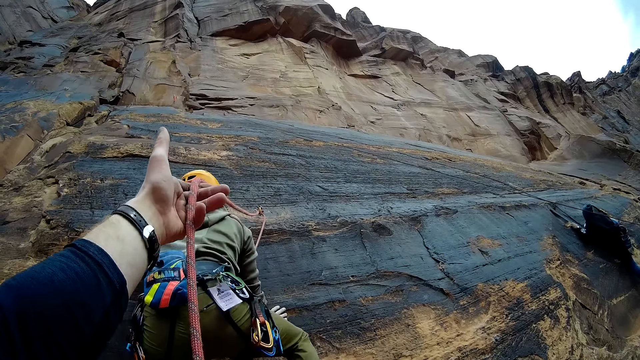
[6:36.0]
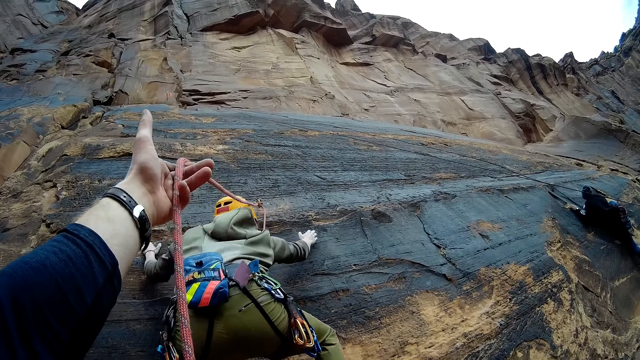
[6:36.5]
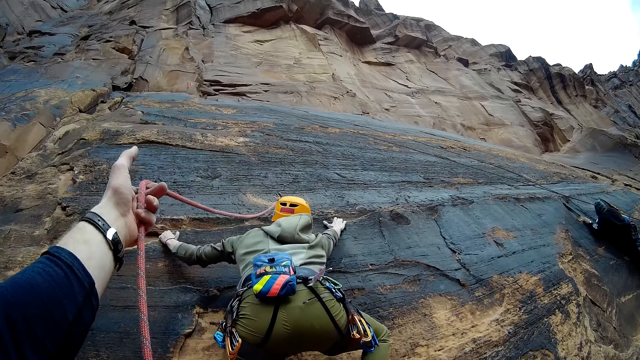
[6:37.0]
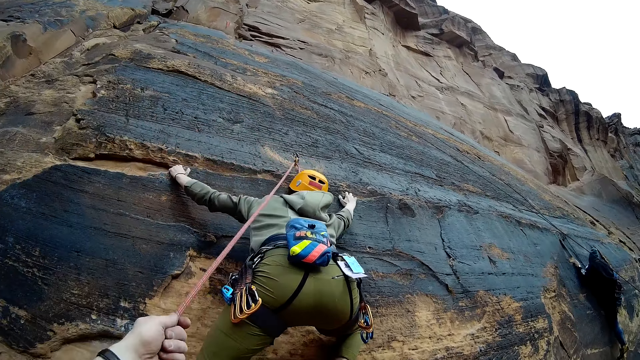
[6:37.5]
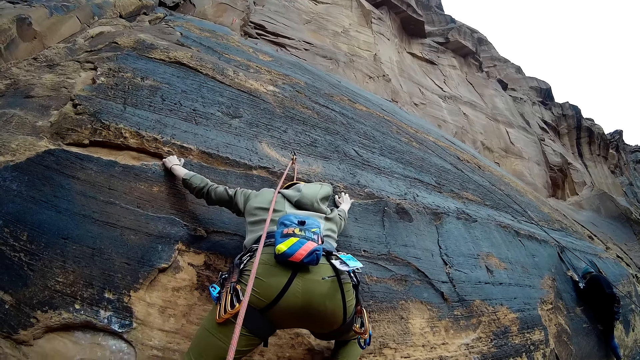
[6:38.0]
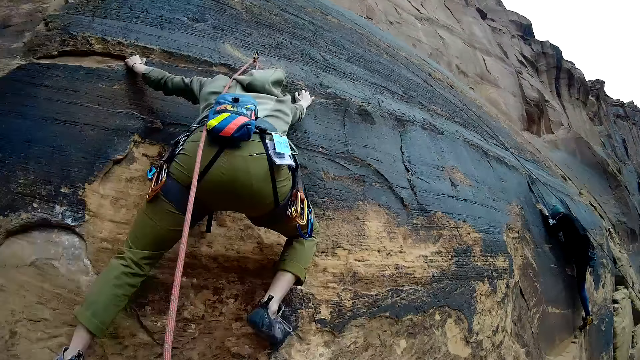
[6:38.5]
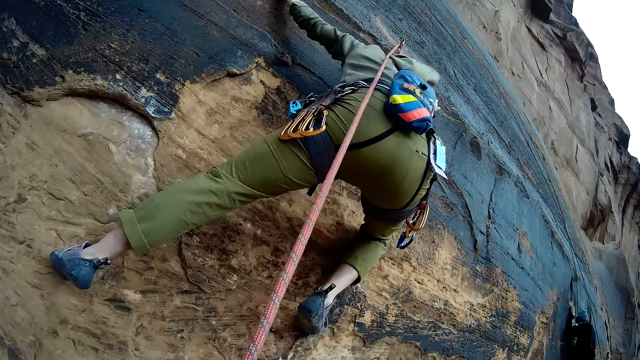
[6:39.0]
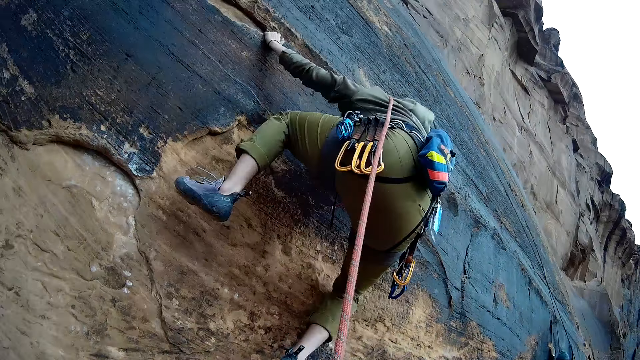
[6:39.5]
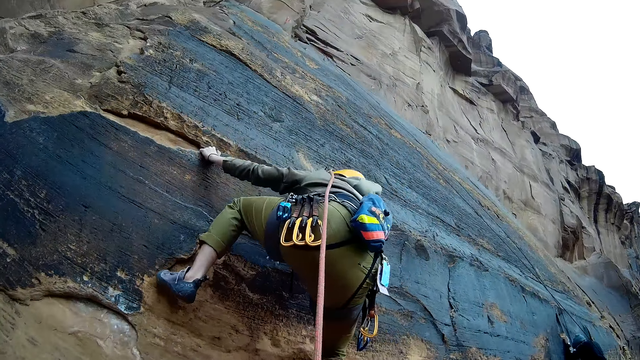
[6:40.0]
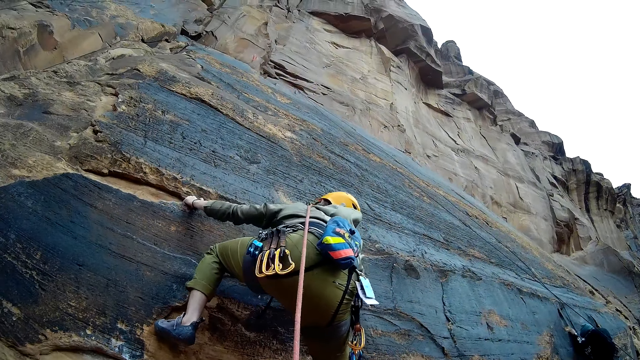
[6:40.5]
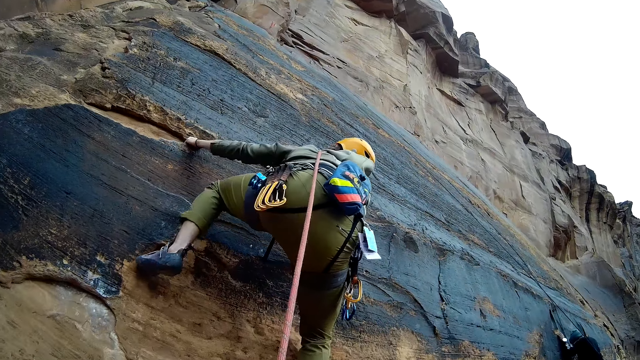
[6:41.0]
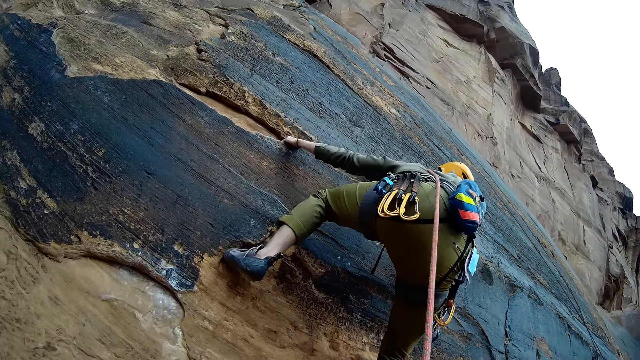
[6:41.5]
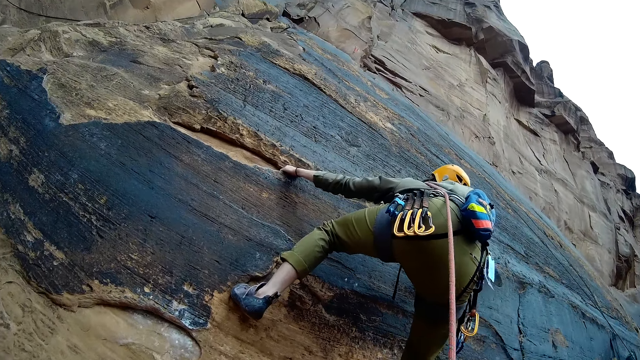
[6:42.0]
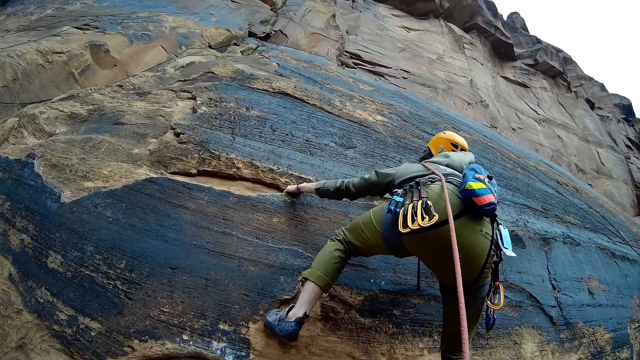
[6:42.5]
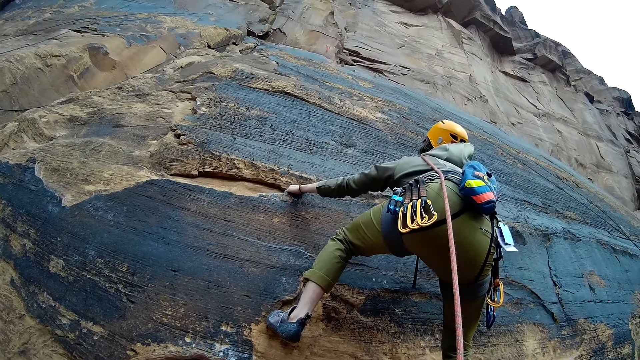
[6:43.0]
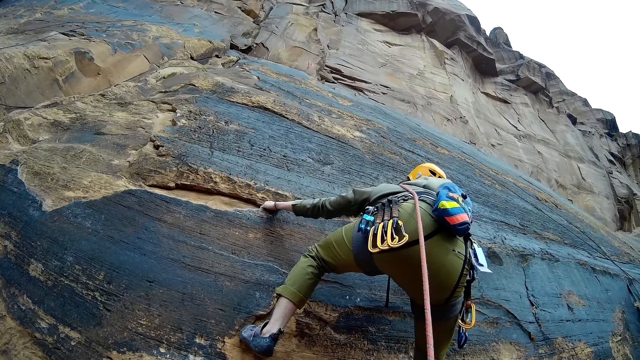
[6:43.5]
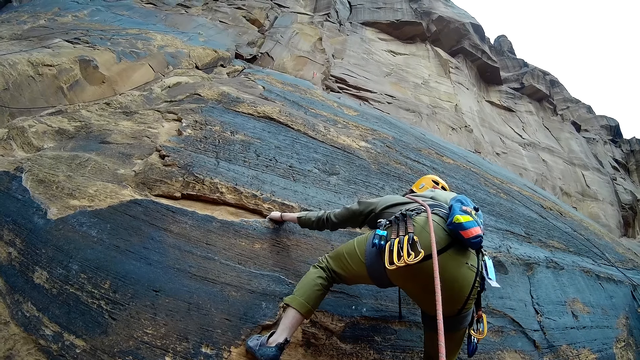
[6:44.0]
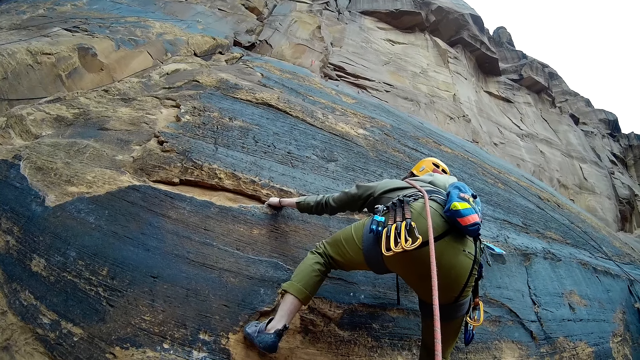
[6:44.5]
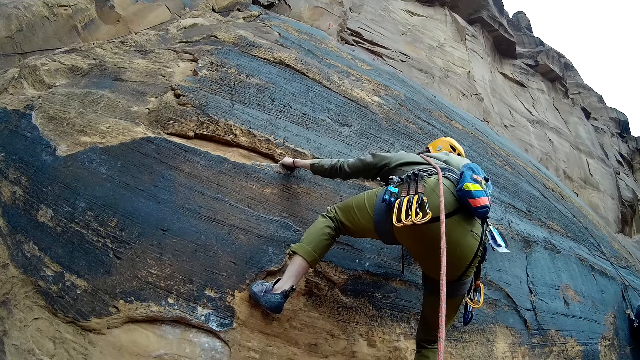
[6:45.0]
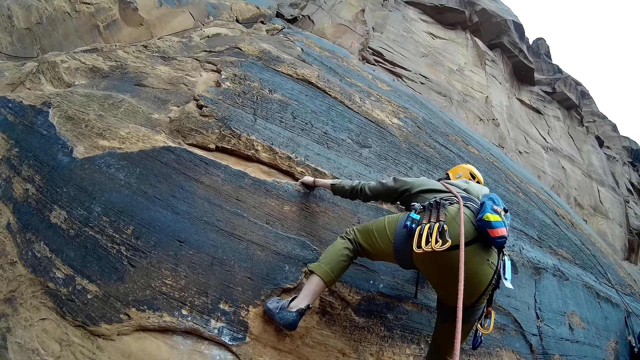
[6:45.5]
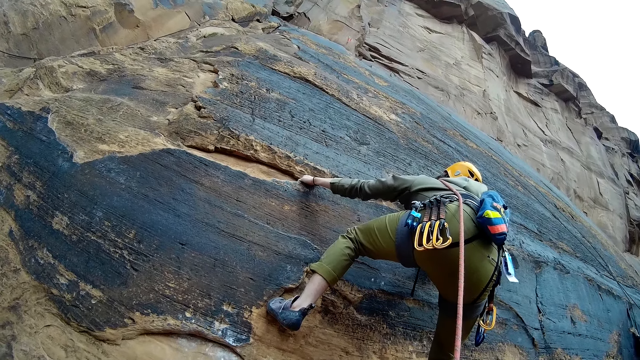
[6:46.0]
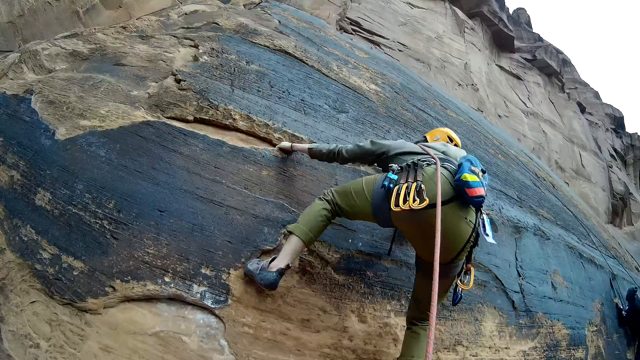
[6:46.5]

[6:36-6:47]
The camera wearer pulls at the rope fixed to the mountain wall. They adjust the rope. A man climbs the mountain wall with a rope.

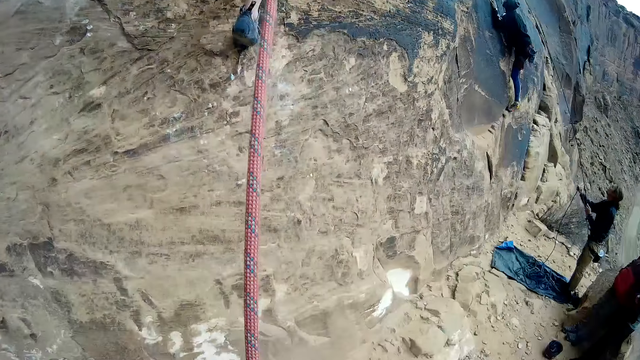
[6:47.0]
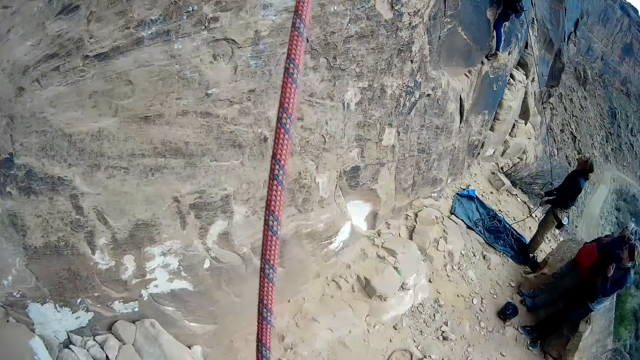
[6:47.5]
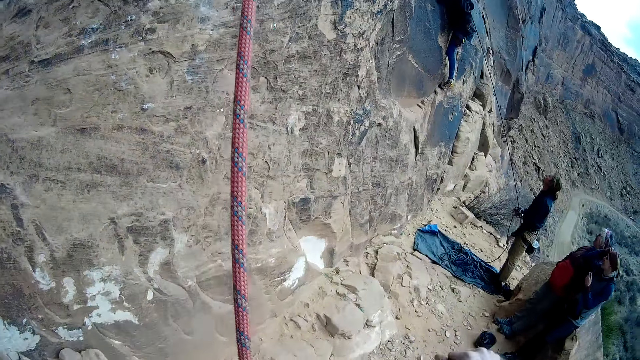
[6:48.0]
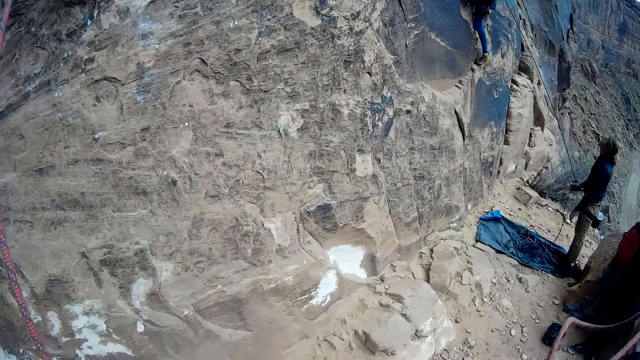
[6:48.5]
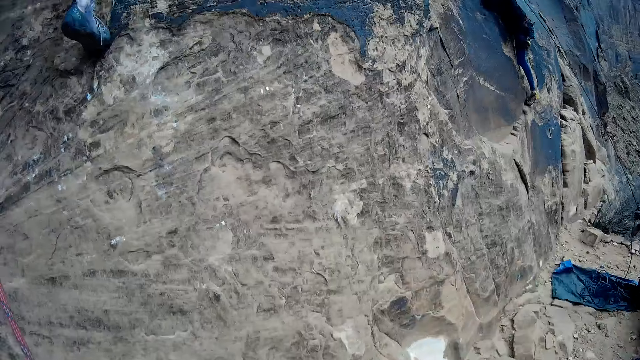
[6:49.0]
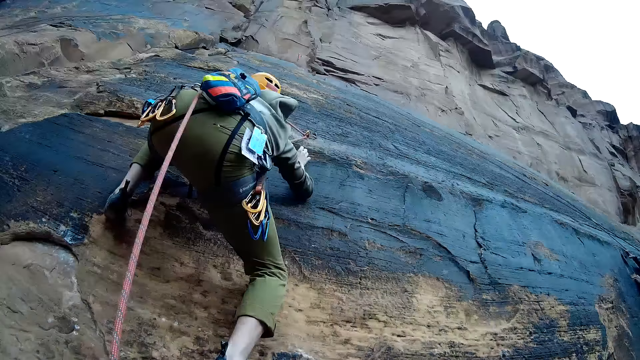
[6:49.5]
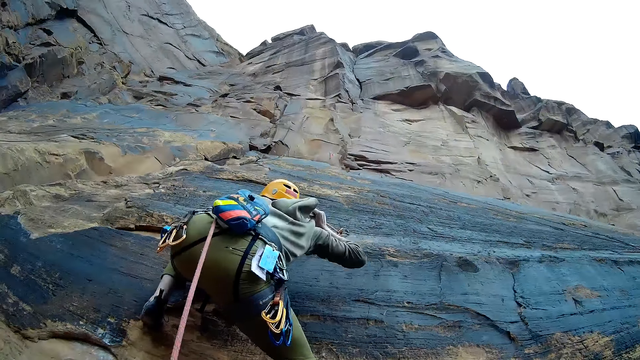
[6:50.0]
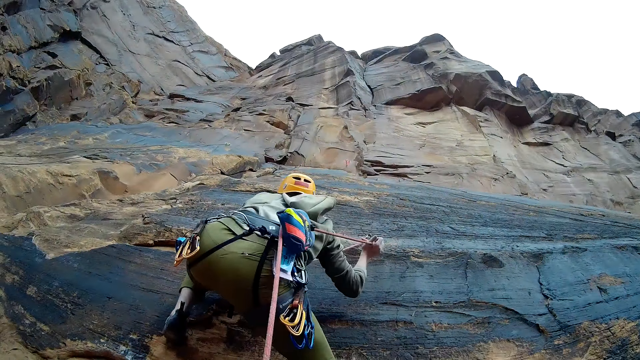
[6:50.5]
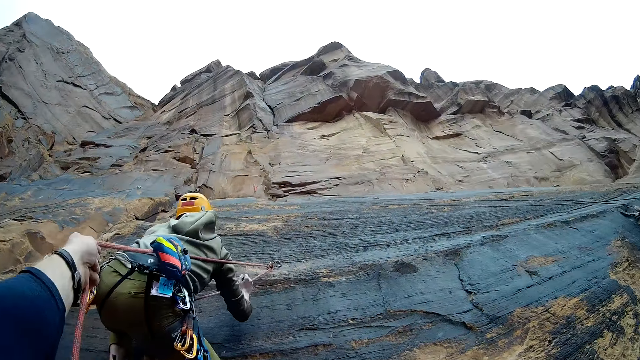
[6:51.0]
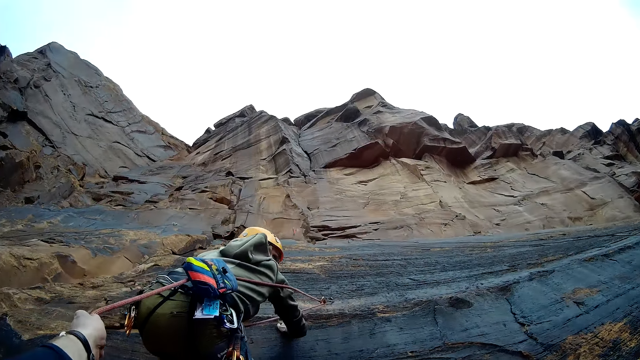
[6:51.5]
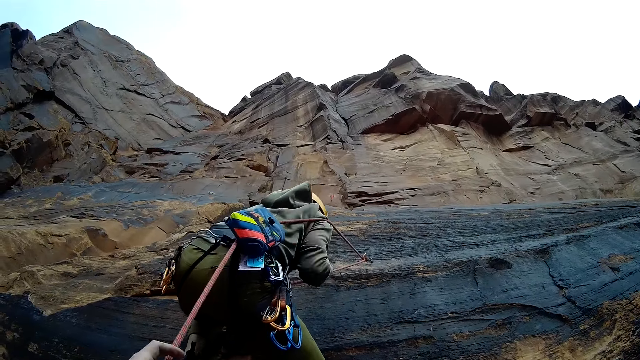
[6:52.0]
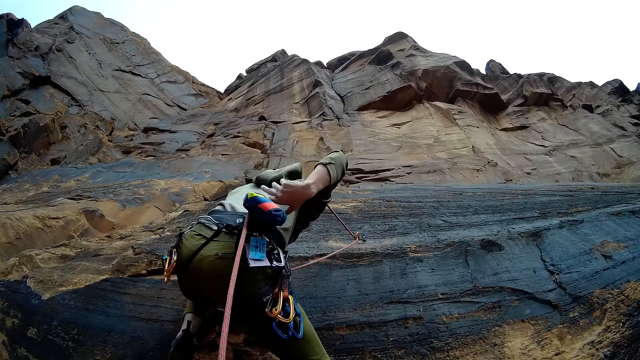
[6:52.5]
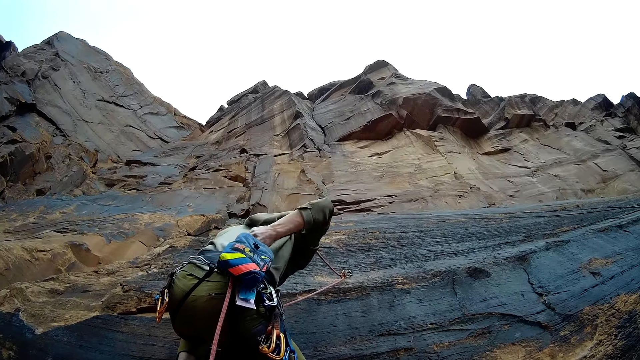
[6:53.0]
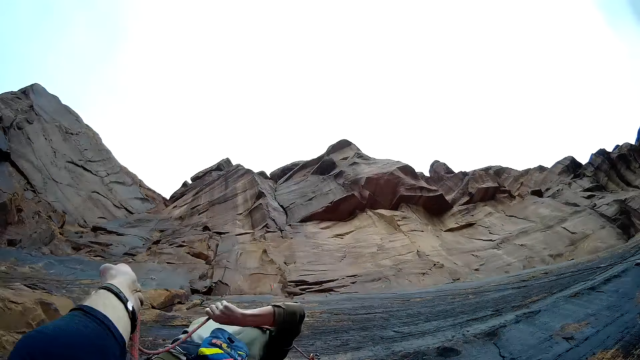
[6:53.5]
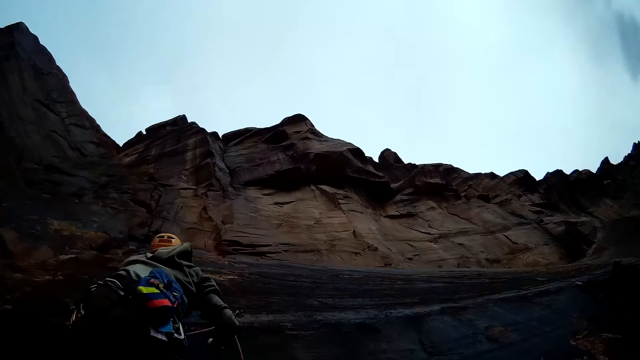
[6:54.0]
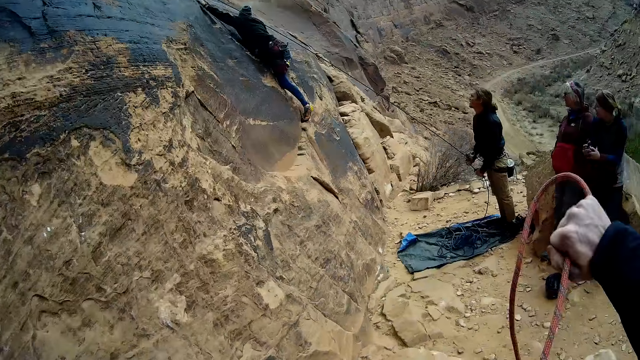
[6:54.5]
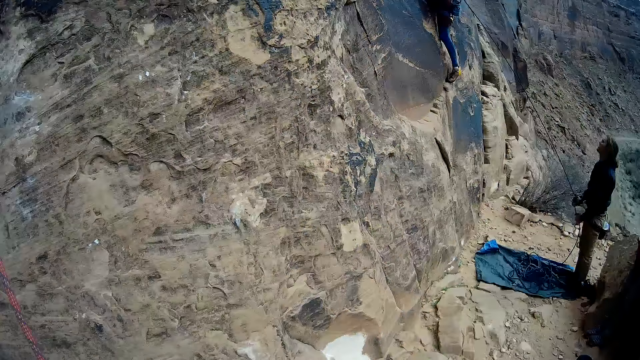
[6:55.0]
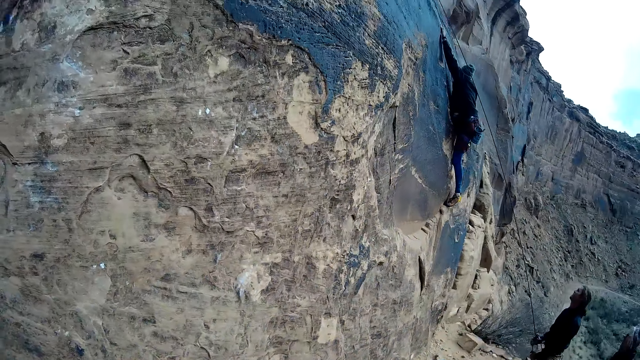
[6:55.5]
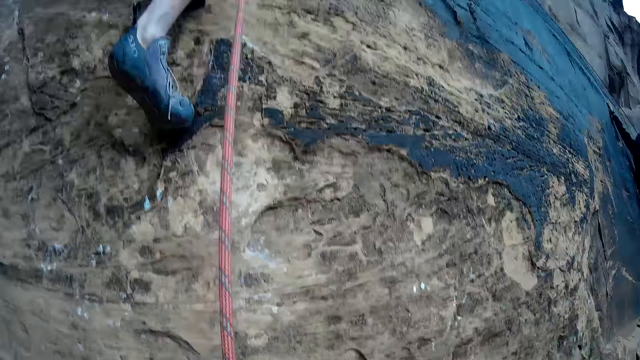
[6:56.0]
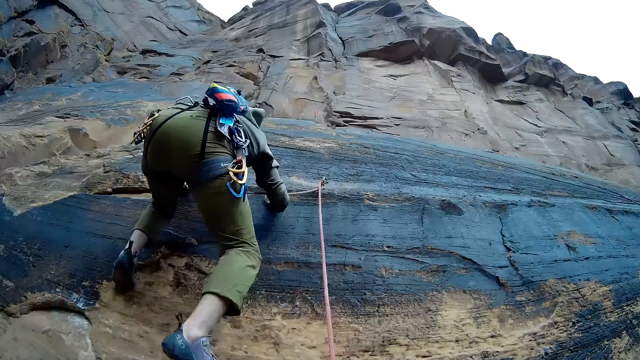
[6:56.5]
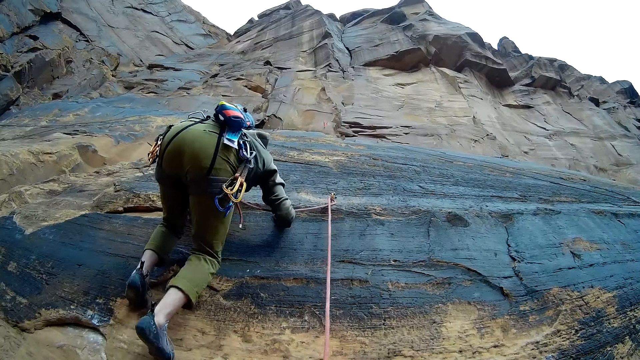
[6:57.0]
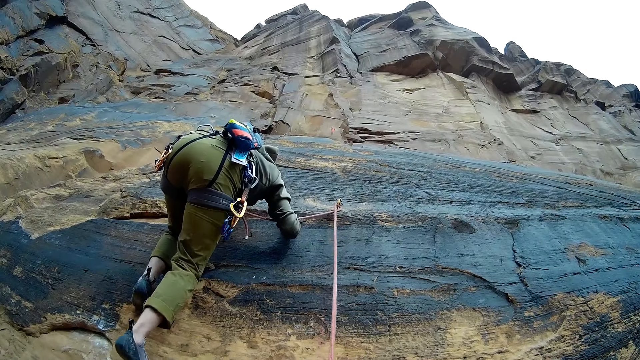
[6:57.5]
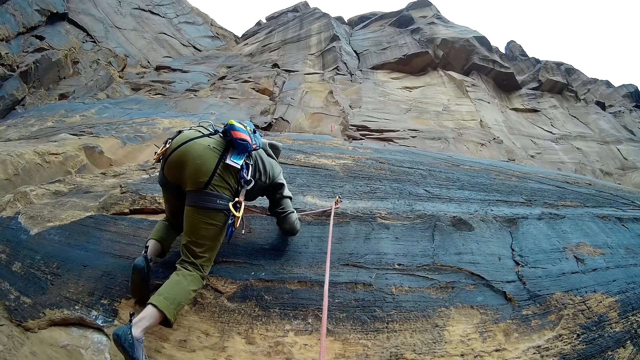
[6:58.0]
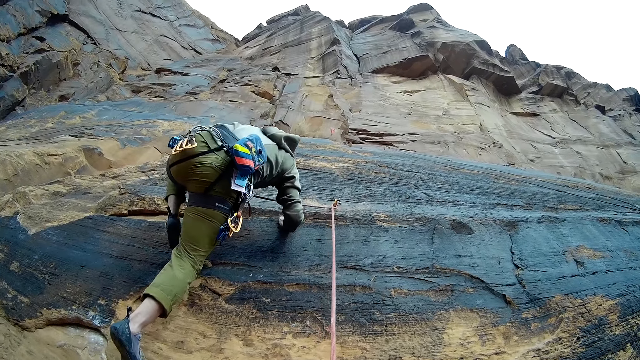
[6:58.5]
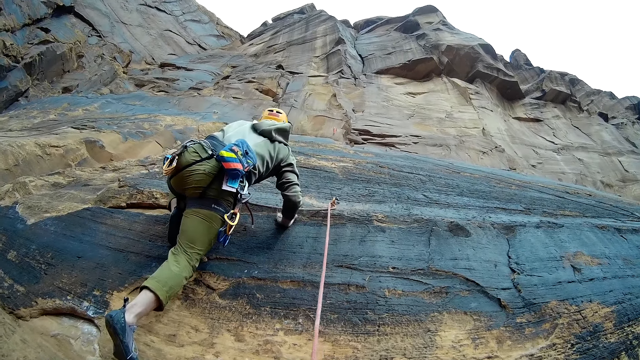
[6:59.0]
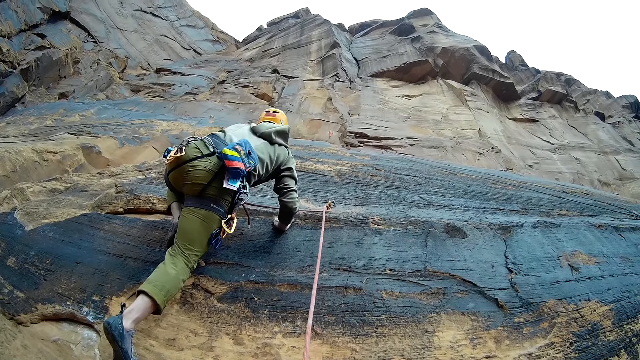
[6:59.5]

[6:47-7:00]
The camera wearer looks around. They adjust the rope. They look towards a man. The man adjusts the rope. The camera wearer adjusts the rope. They pull at the rope fixed to the mountain wall. The man climbs the mountain wall with a rope.
